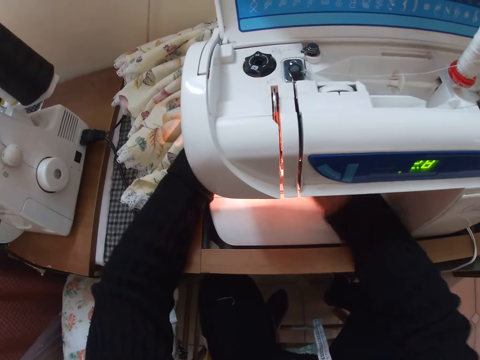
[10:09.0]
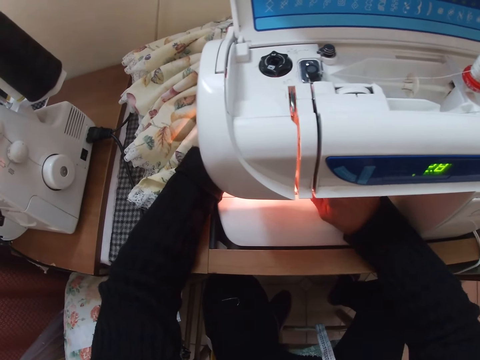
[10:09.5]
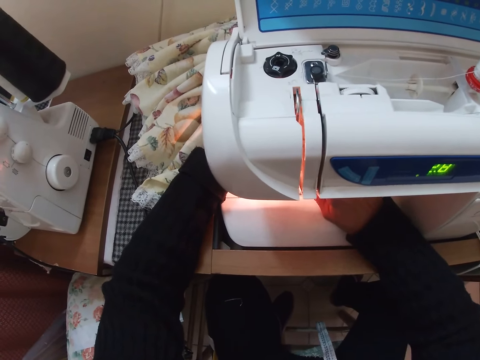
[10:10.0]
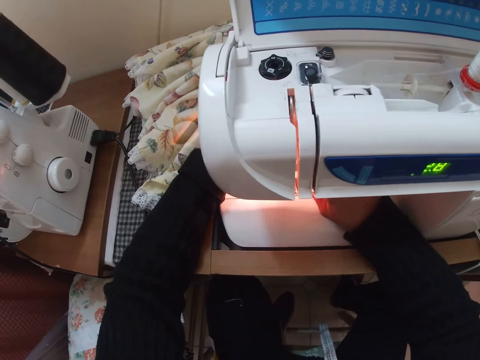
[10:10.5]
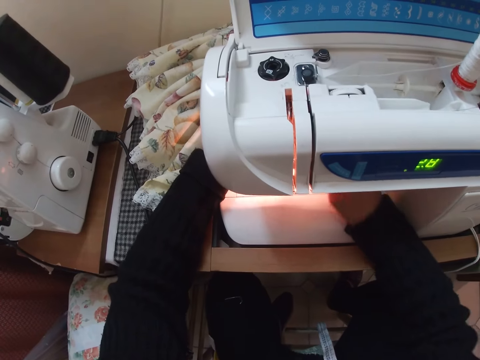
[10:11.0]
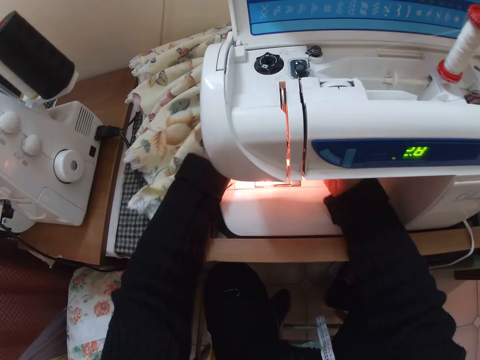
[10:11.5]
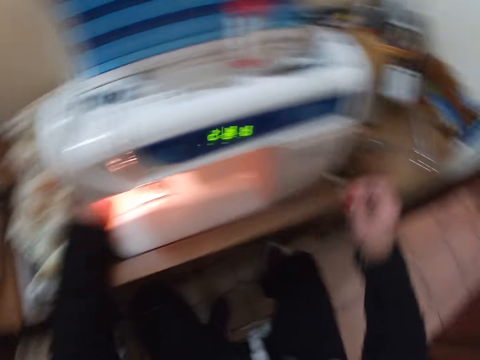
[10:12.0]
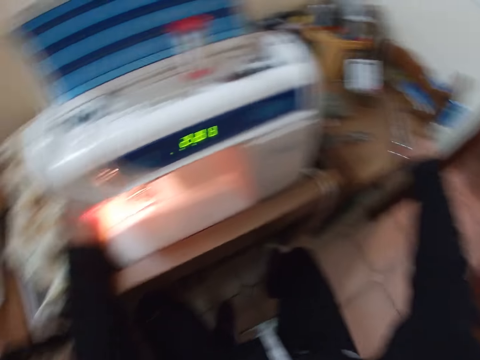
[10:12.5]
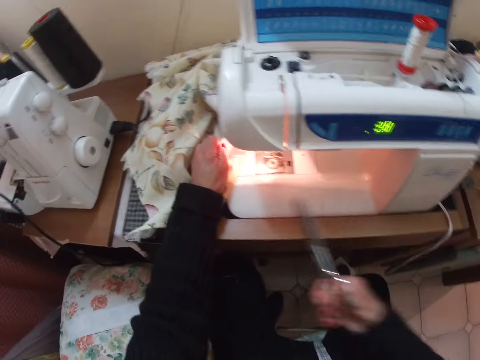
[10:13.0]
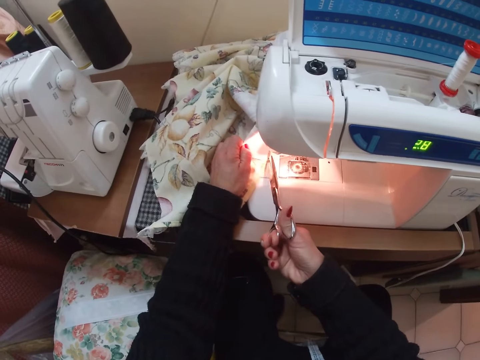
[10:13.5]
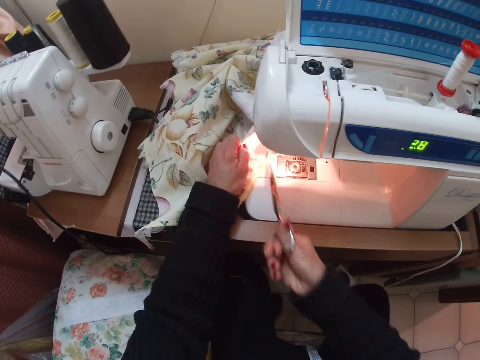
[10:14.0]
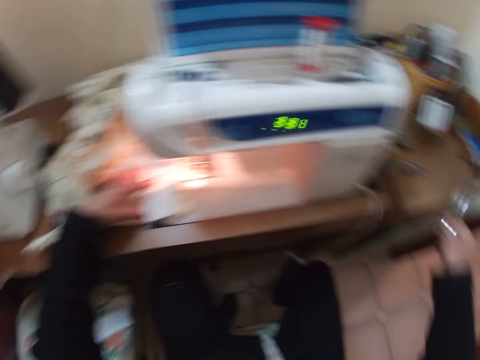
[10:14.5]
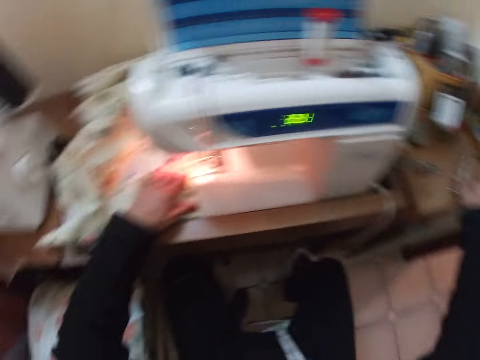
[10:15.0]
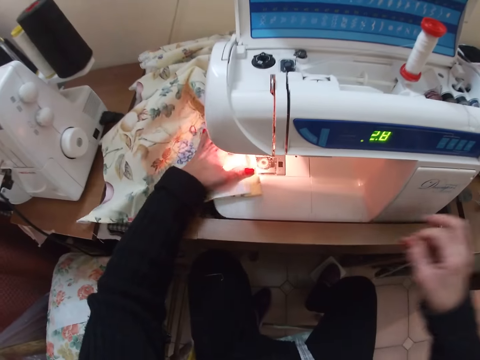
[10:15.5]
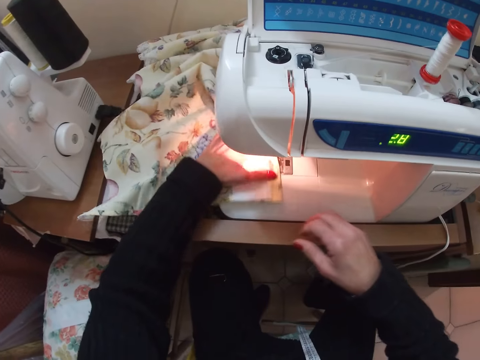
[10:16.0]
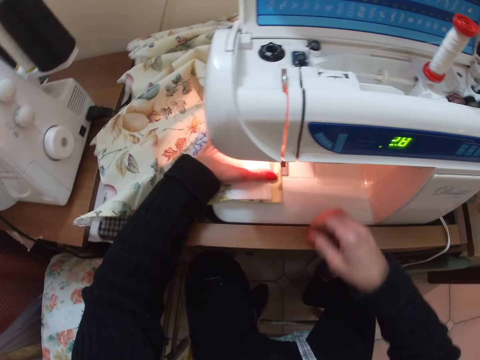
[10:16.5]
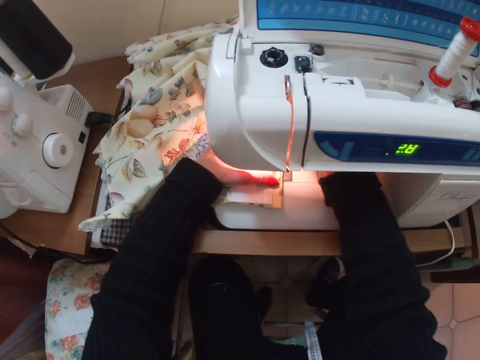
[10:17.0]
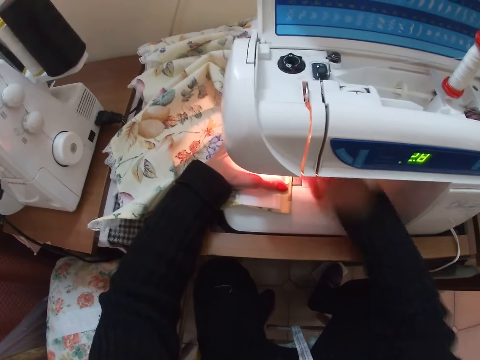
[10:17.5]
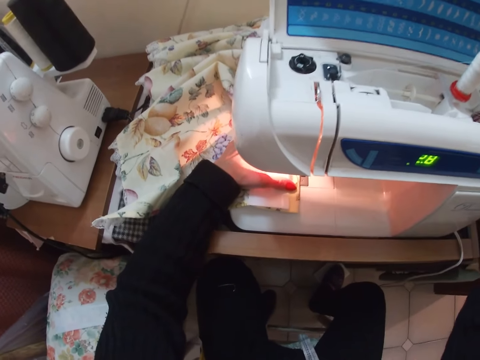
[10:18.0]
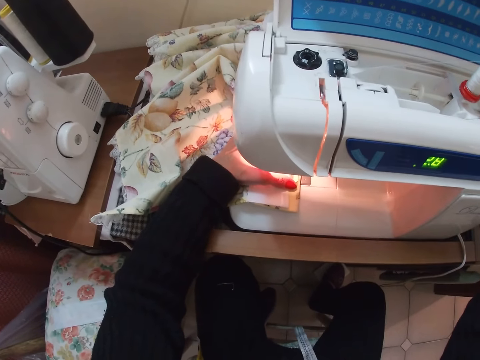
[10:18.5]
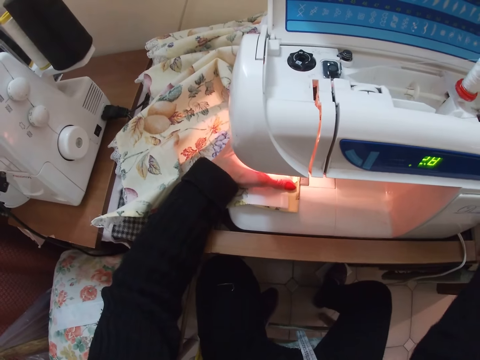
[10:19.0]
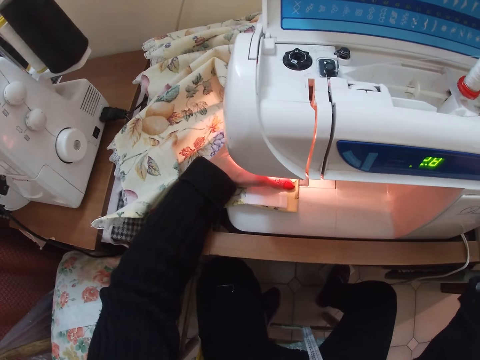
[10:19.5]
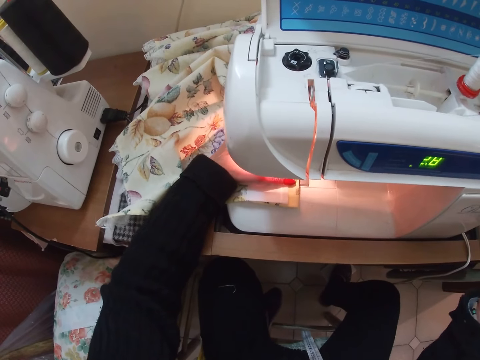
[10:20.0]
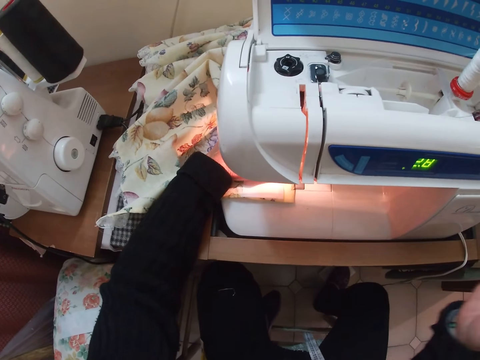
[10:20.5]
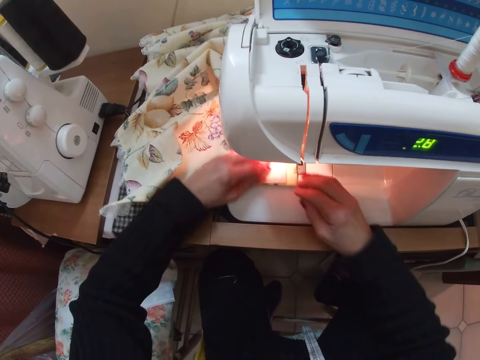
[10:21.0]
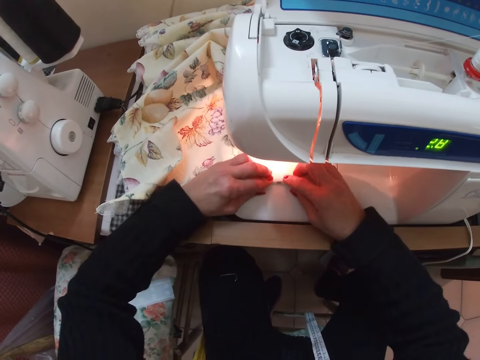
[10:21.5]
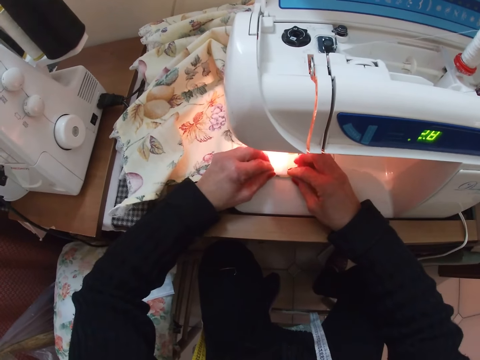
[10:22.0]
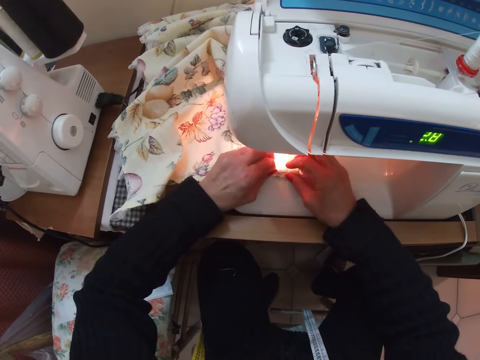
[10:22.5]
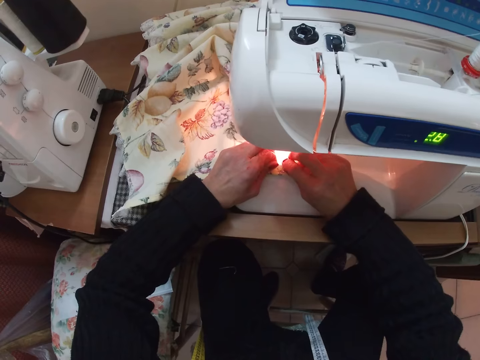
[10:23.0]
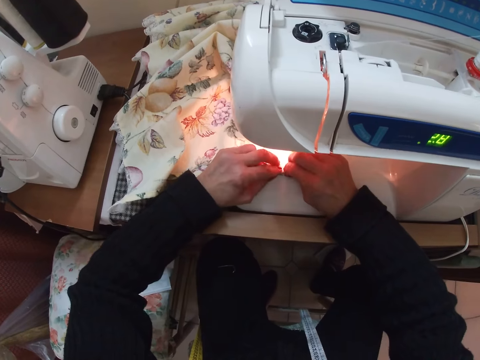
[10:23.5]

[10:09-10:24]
The camera wearer picks up the pair of scissors from the table with her right hand. She cuts the thread from the fabric with the scissors in her right hand. She places the scissors on the table. She places the fabric under the sewing machine. She sews the fabric and the piece of cloth with the sewing machine. She adjusts the edges of the piece of cloth and the fabric with both her hands.

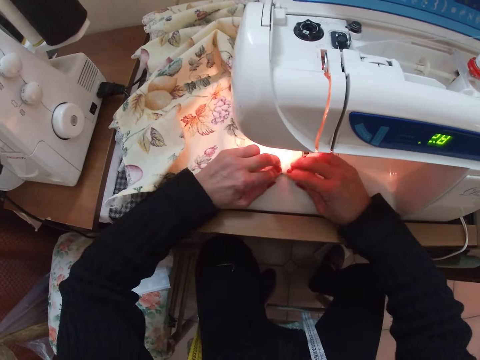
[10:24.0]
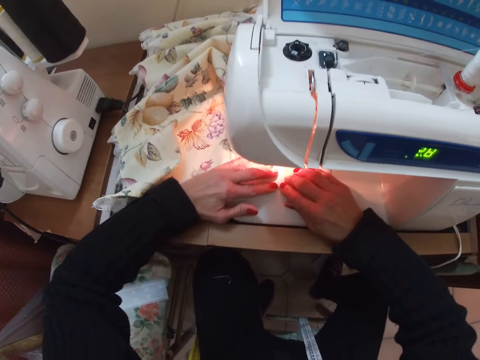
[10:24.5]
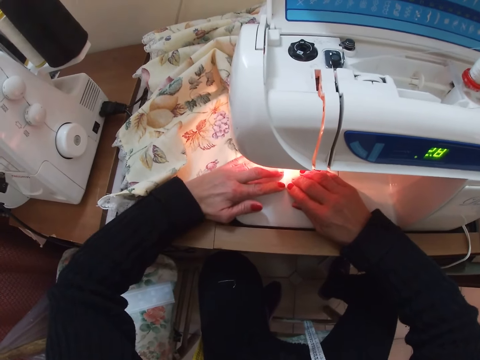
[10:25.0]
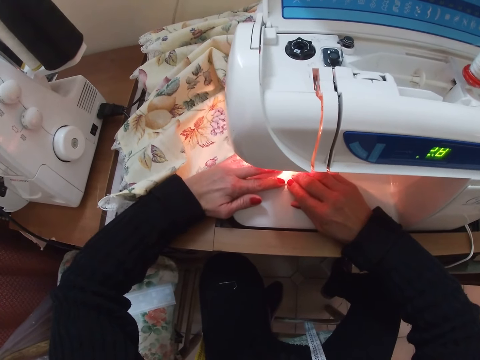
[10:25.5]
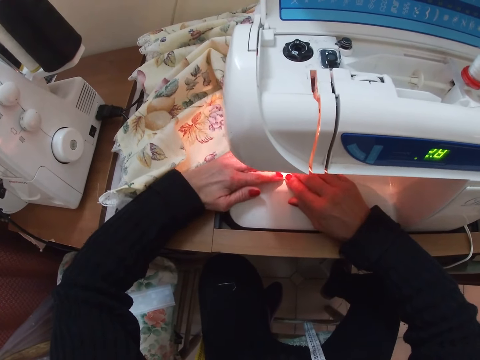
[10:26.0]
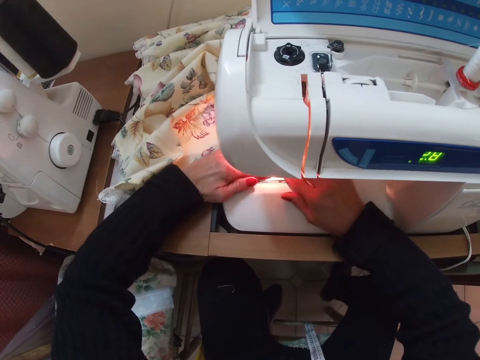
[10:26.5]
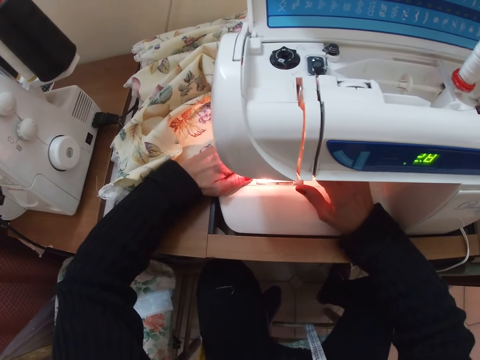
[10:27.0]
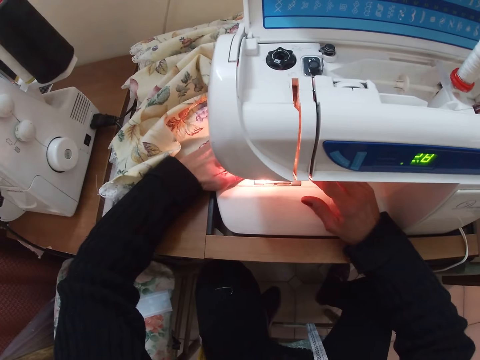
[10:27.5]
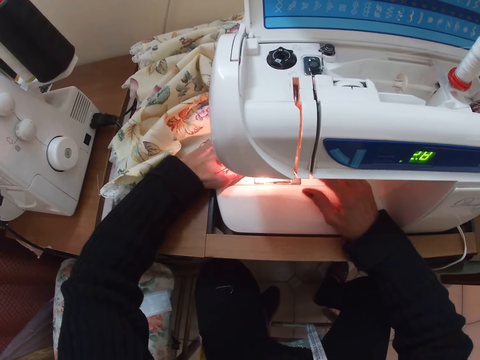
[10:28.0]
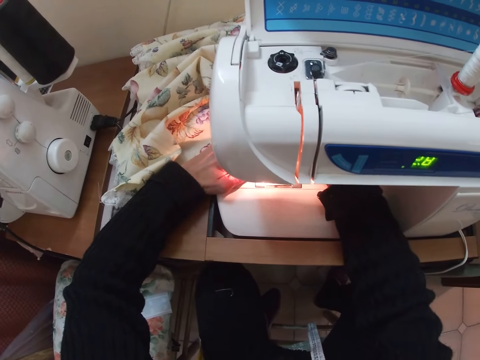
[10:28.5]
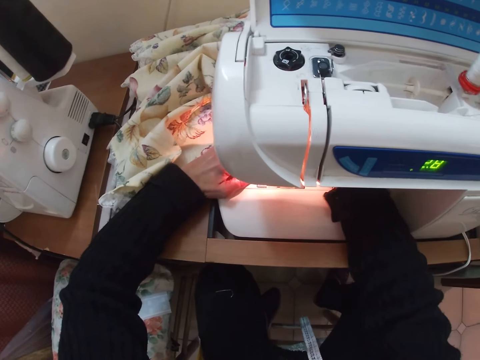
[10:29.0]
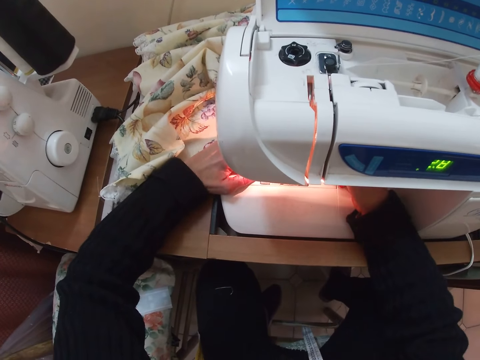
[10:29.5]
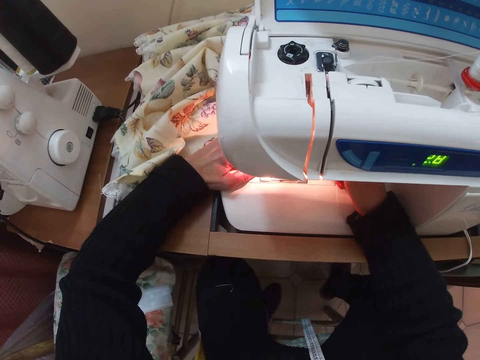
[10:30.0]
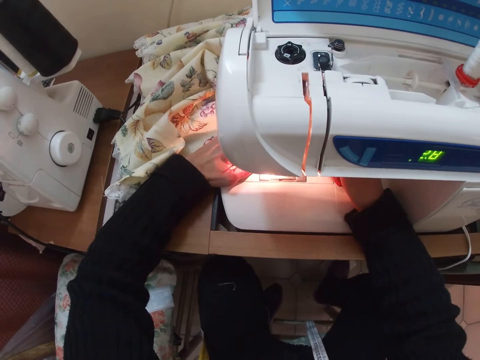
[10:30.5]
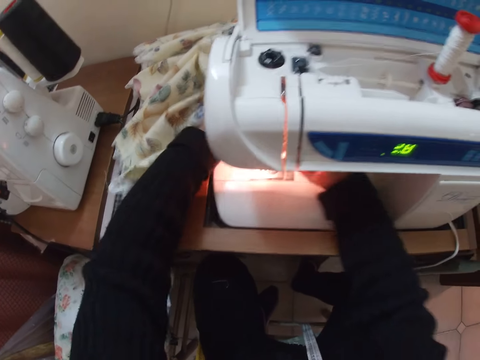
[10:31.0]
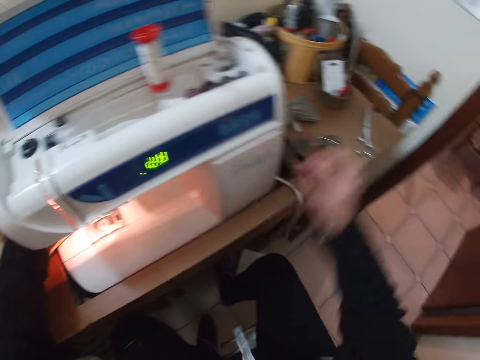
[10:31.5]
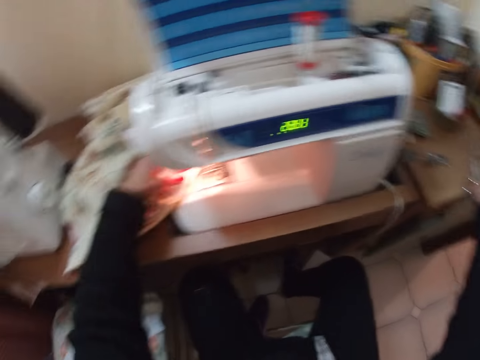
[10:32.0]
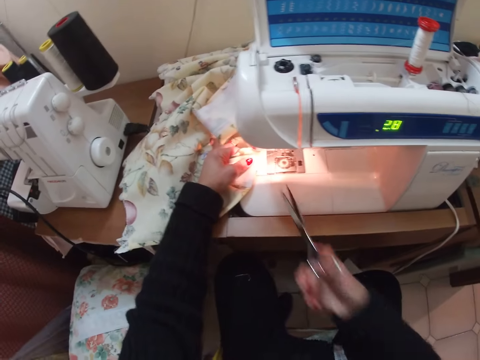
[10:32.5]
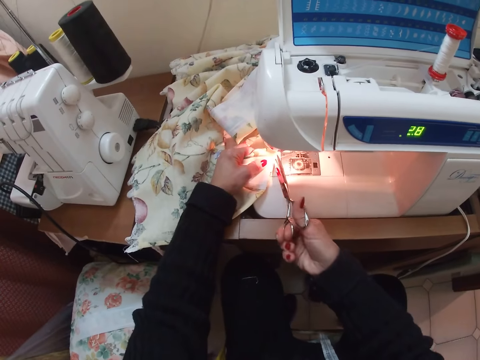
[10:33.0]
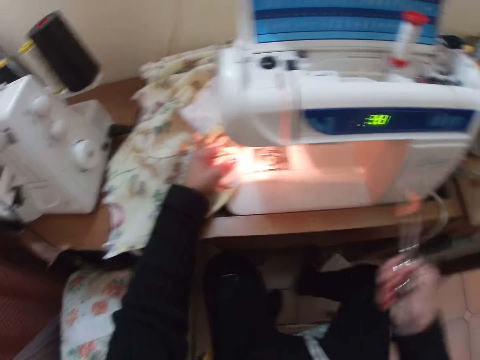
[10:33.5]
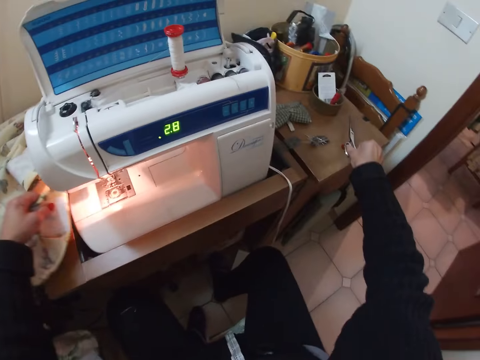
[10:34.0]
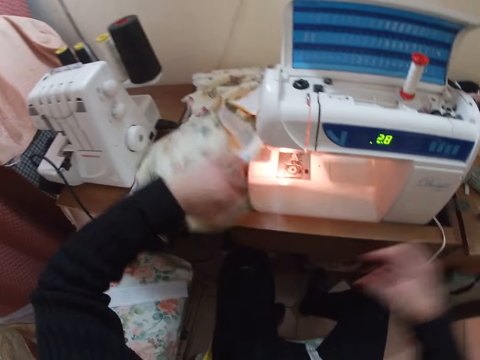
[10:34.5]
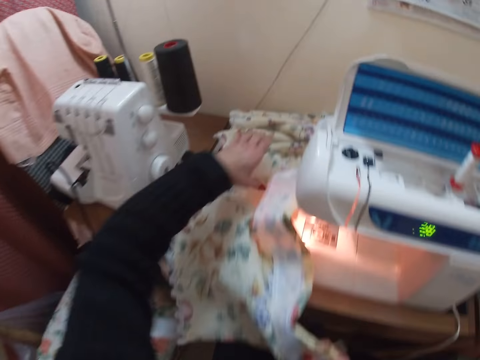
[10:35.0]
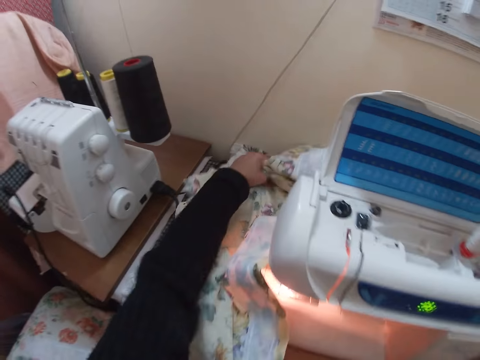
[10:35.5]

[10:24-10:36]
The camera wearer sews the fabric and the piece of cloth with the sewing machine. She picks up the pair of scissors from the table with her right hand. She cuts the thread from the fabric with the scissors in her right hand. She places the scissors on the table. She picks the fabric from the table with her left hand.
